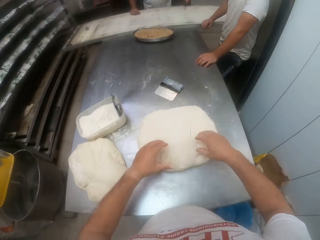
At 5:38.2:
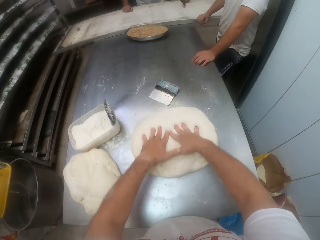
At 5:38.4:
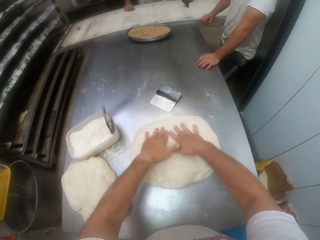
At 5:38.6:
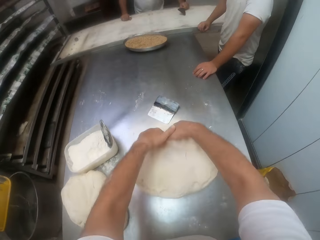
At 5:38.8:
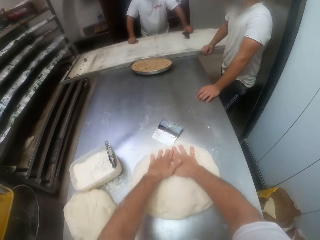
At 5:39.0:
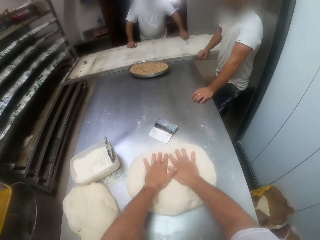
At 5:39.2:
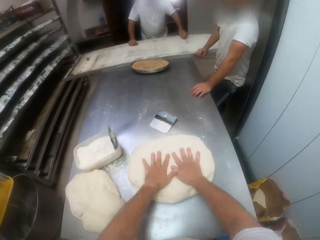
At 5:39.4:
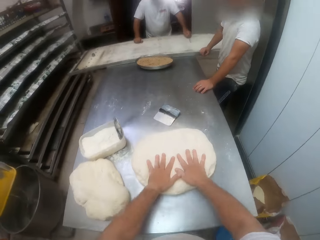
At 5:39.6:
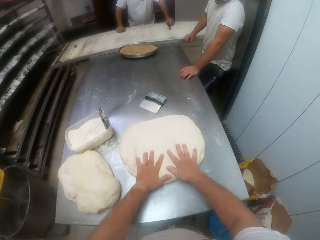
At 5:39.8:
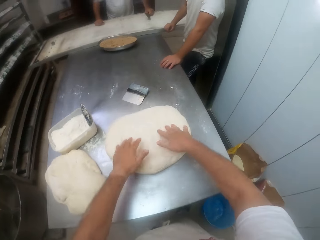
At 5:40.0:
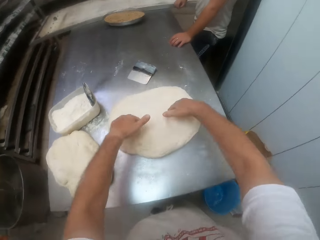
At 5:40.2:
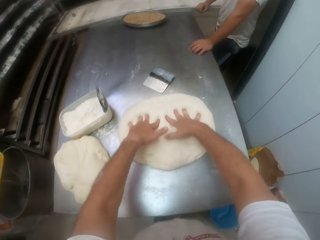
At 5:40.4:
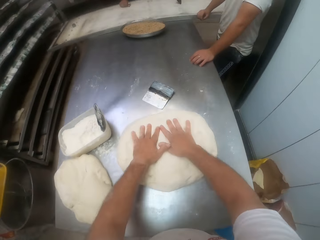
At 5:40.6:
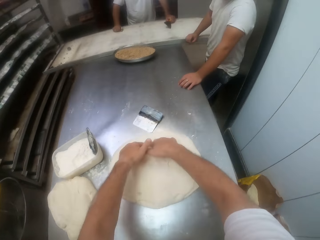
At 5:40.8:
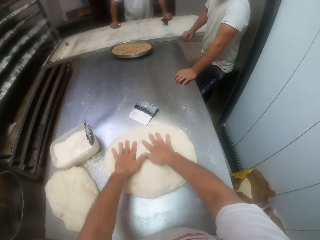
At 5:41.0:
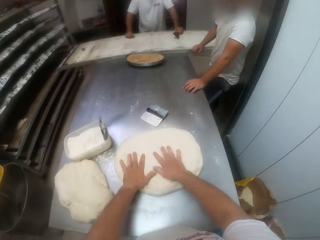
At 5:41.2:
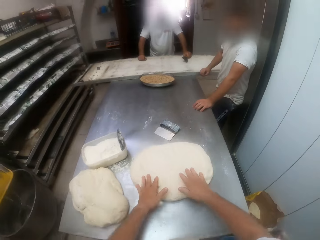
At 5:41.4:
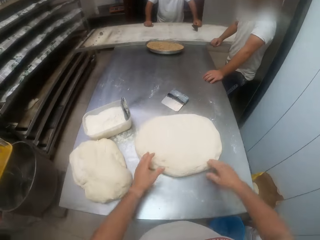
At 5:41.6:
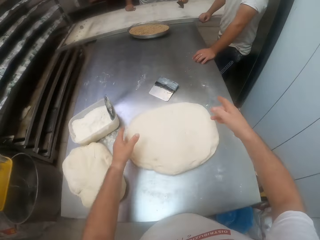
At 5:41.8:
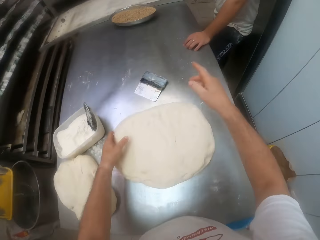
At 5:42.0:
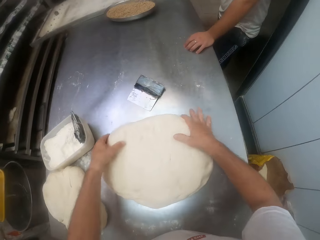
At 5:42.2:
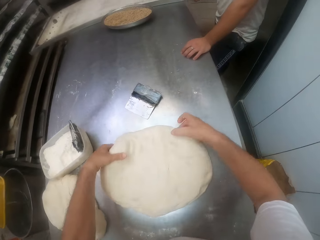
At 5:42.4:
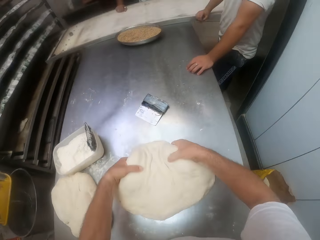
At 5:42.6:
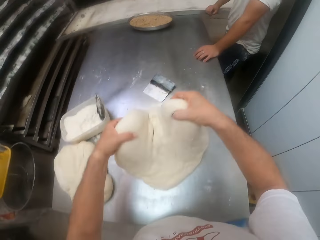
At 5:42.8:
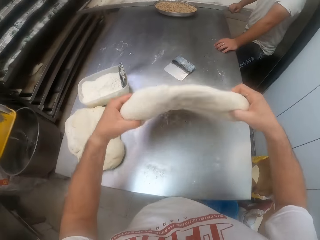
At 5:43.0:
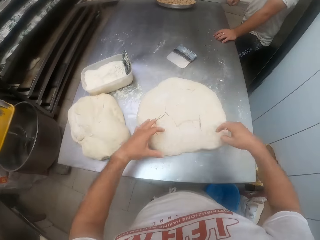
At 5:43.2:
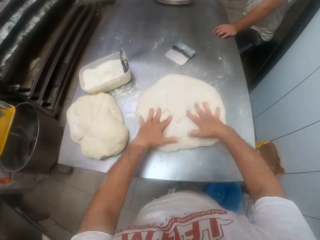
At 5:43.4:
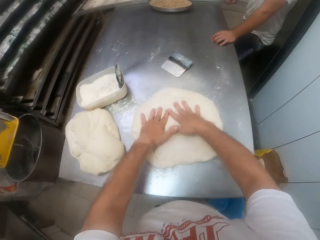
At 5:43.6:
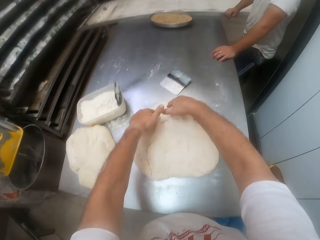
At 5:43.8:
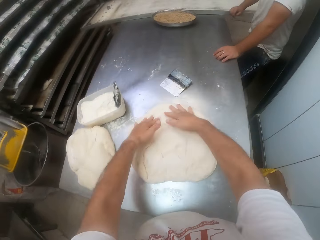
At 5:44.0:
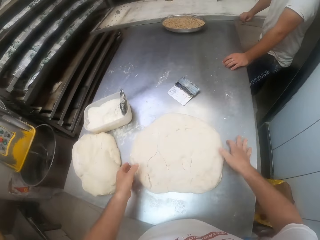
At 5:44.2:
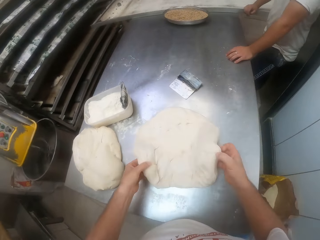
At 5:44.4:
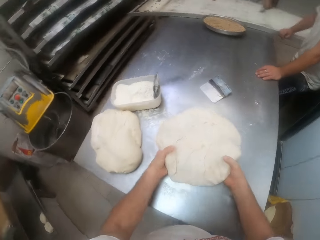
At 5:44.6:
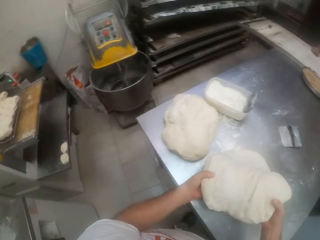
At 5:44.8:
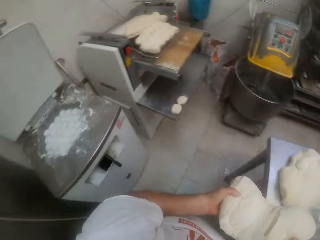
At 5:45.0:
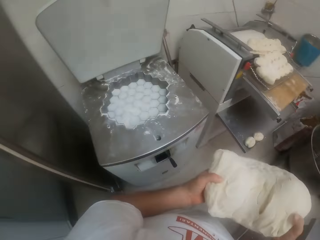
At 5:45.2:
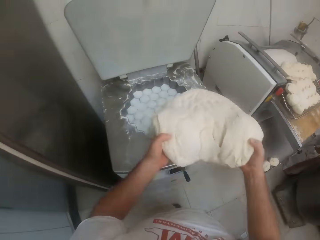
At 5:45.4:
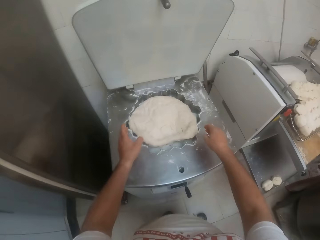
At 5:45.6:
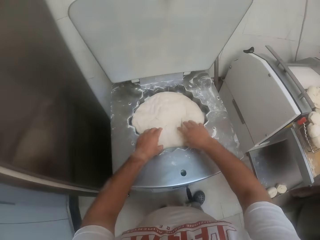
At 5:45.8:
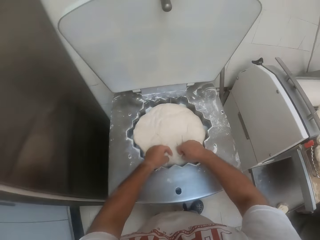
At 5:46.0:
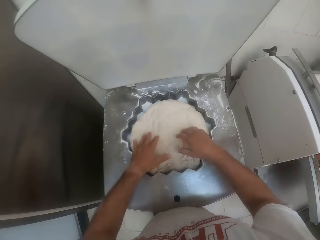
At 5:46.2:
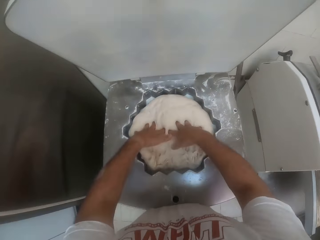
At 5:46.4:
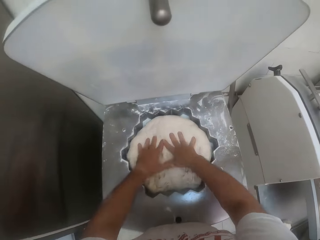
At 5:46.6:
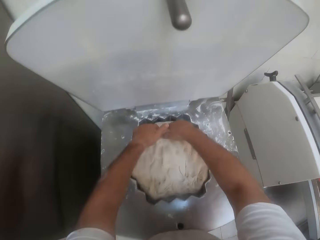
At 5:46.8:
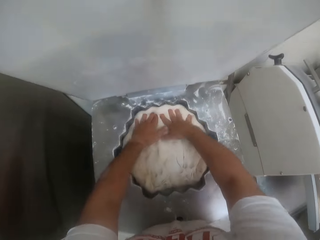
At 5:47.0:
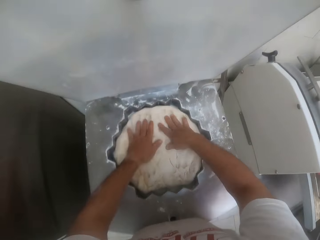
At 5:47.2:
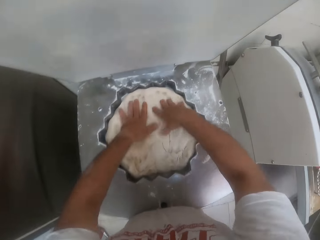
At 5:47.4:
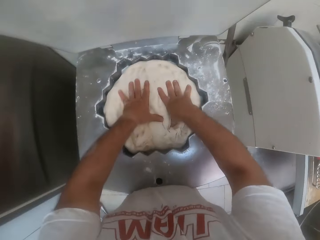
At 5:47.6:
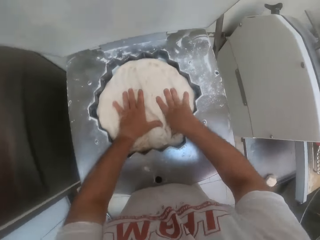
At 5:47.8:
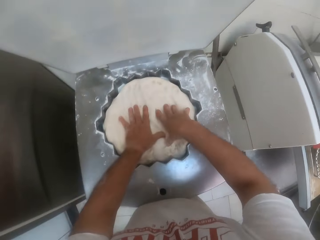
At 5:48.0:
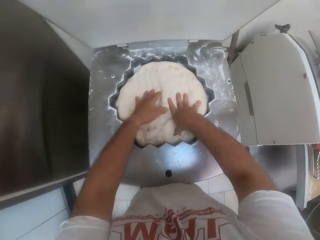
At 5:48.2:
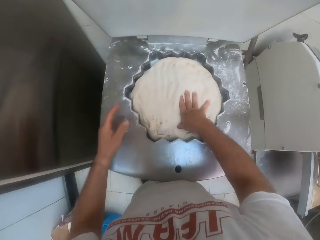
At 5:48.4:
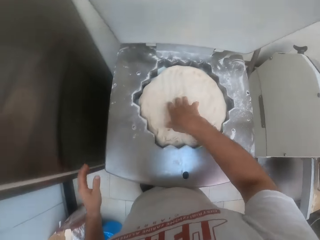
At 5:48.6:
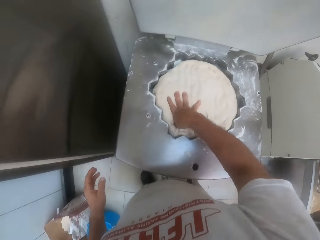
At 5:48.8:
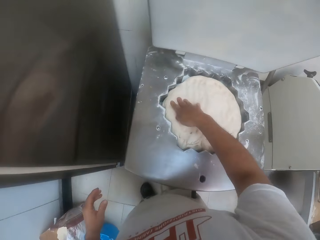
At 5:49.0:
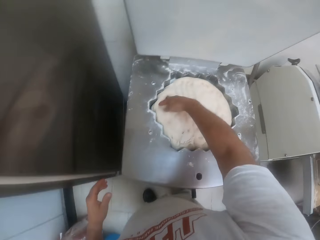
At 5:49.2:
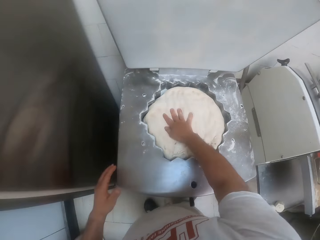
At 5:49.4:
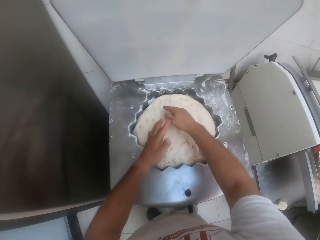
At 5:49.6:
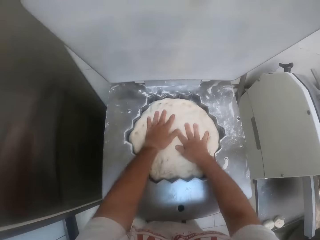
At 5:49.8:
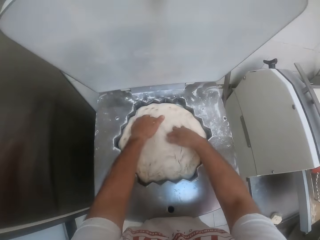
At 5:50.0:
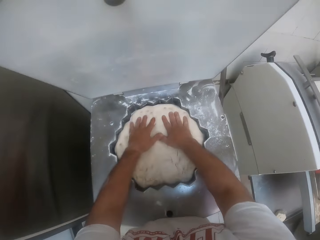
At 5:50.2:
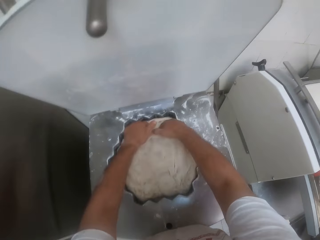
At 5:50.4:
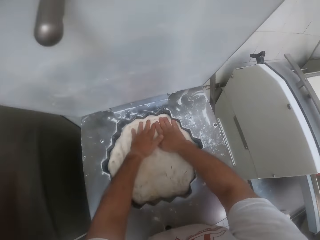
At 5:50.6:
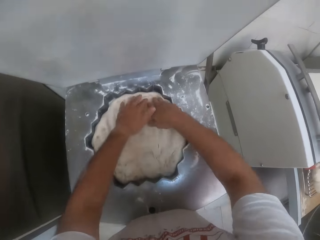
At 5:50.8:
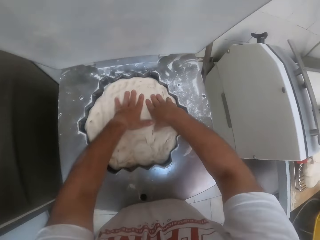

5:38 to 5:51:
The camera wearer turns the dough. He straightens the dough. He transfers the dough onto the dough divider with both hands. He kneads the dough in the dough divider with both hands. He straightens the dough.

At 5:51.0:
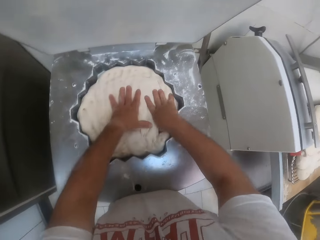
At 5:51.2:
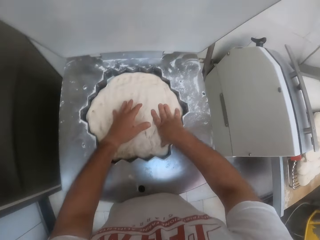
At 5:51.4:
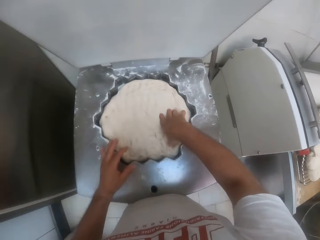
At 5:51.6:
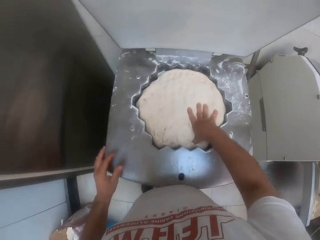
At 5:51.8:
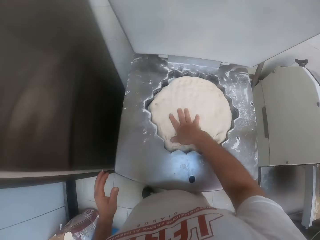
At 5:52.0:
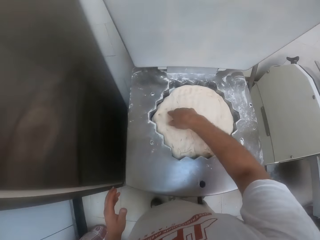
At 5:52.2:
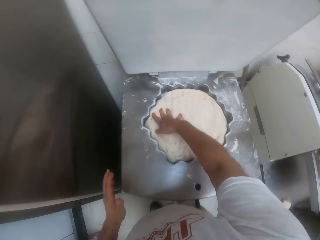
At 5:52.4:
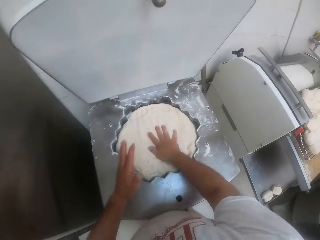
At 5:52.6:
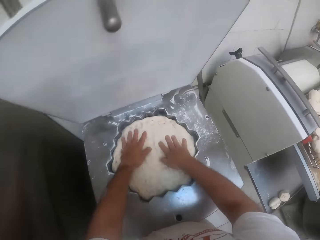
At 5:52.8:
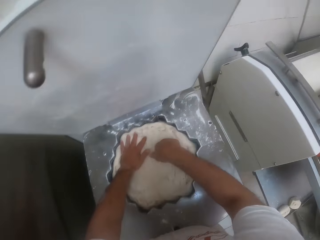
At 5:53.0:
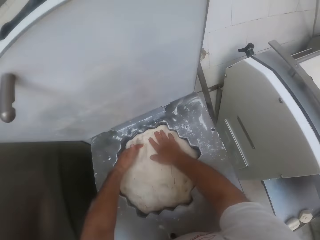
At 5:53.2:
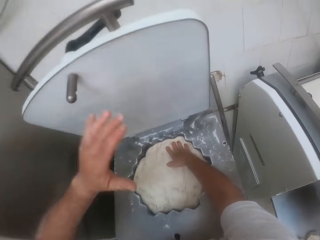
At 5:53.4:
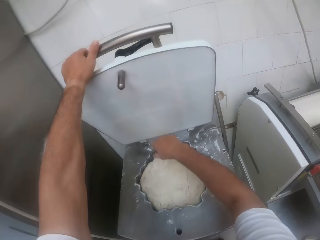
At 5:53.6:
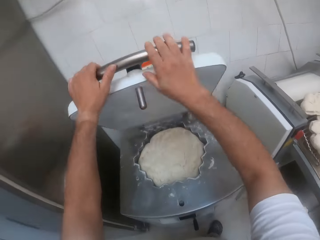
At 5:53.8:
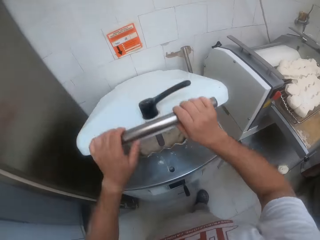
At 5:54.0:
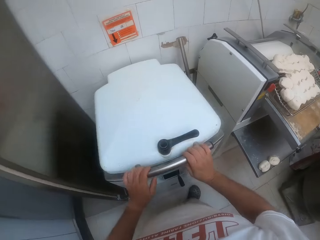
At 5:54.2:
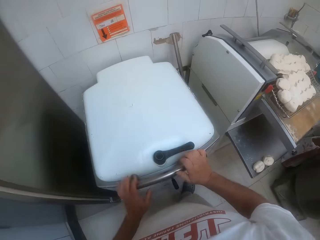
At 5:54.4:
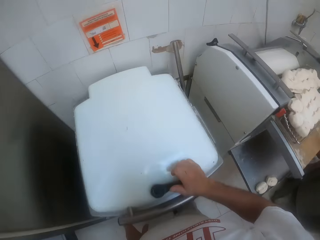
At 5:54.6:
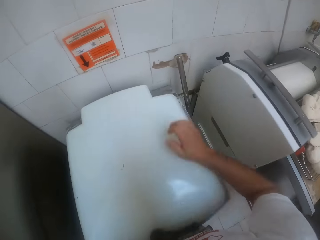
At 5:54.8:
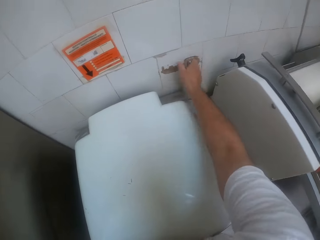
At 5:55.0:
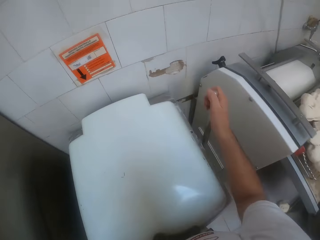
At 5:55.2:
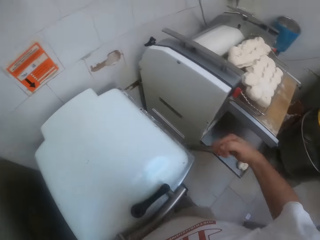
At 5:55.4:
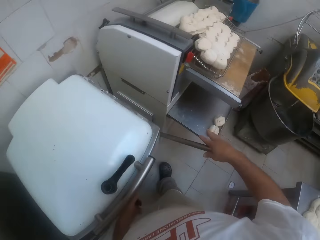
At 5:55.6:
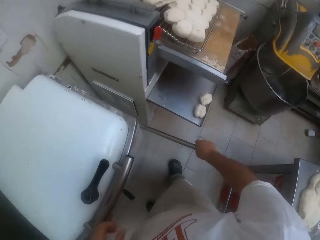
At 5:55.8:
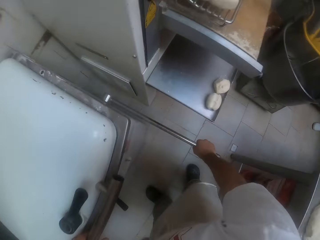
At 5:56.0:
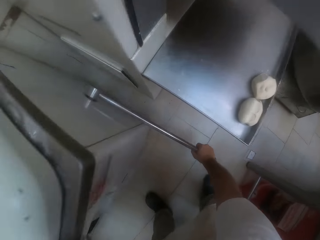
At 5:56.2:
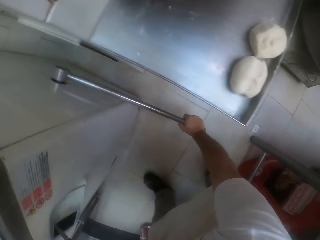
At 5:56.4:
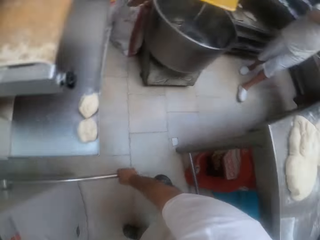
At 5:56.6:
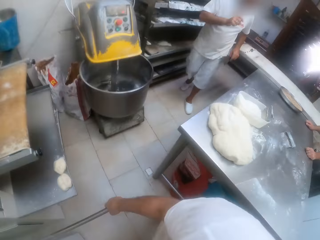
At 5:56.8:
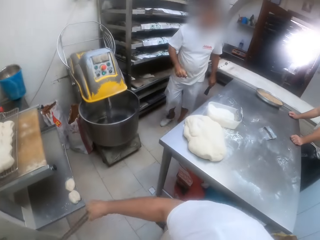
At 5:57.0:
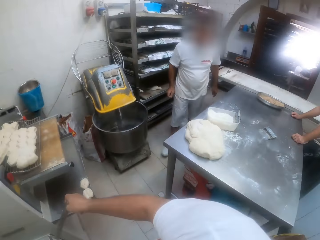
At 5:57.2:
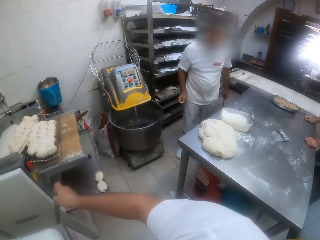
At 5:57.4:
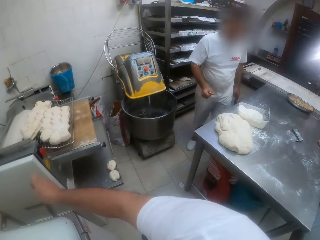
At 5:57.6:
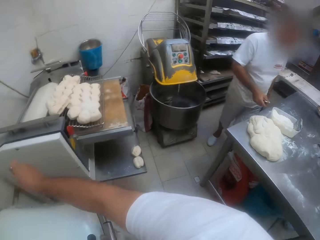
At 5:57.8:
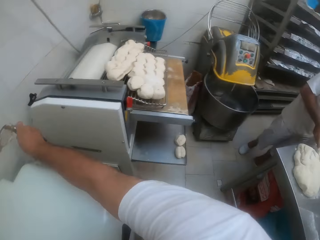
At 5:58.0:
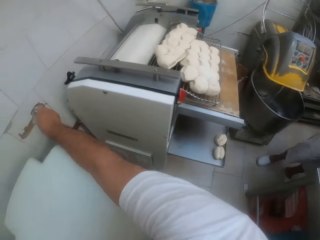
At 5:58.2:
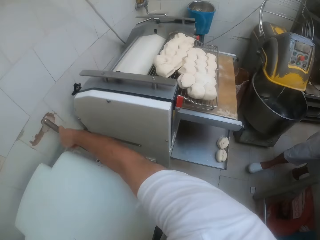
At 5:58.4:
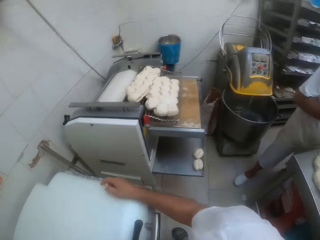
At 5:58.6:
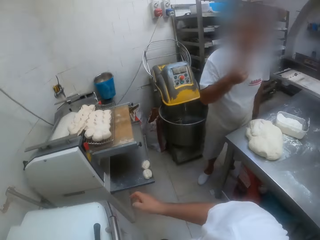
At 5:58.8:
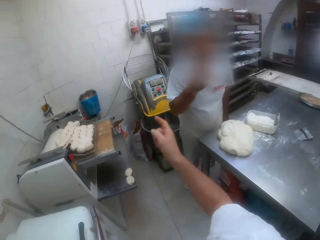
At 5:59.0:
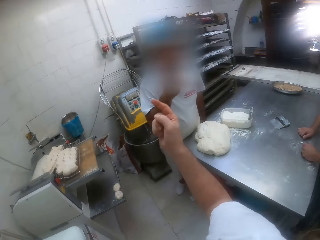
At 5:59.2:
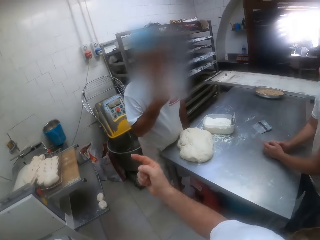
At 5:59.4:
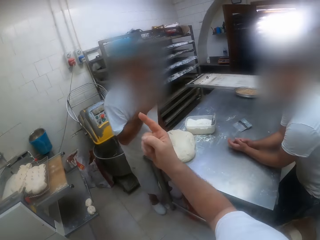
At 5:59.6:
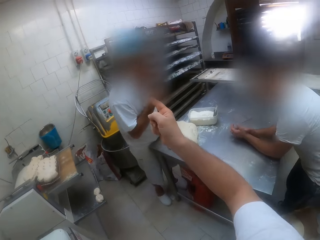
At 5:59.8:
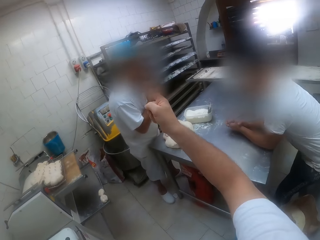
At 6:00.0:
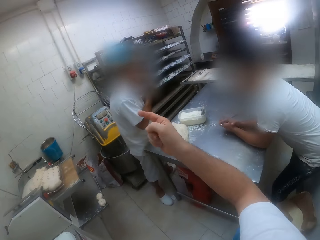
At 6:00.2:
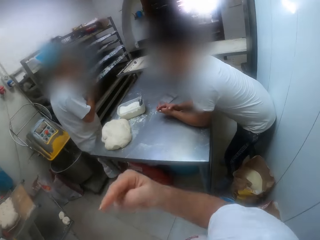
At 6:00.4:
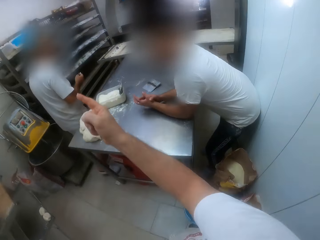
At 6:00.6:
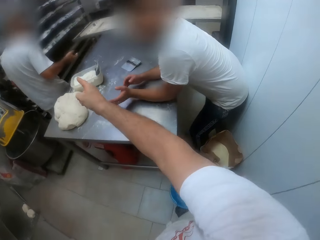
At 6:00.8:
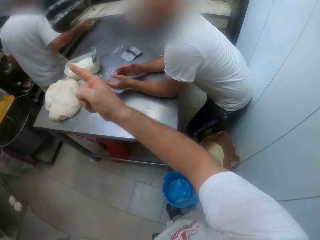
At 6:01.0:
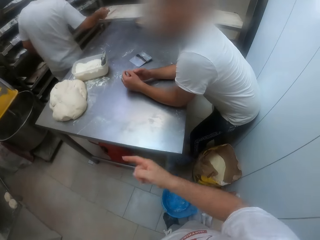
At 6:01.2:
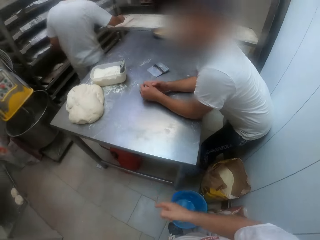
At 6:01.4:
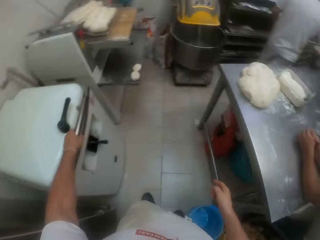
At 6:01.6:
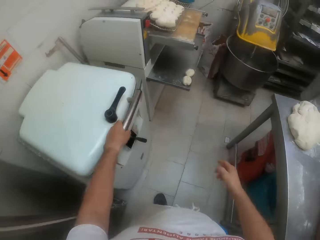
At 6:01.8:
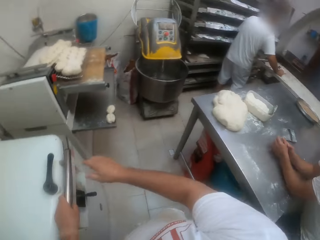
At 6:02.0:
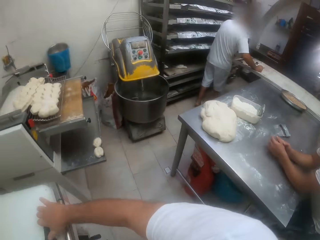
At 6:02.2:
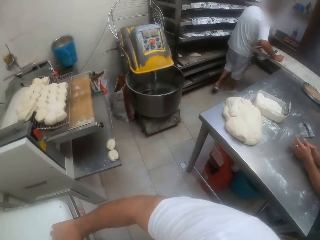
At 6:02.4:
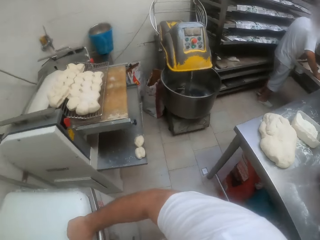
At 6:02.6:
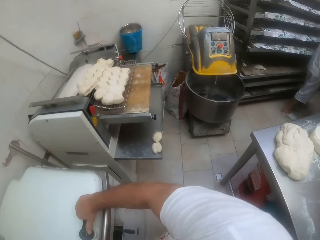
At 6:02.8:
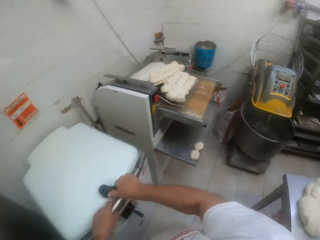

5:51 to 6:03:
The camera wearer closes the dough divider with both hands. He operates the start lever with his right hand. He presses the dough. A man walks. The camera wearer interacts with a man. Another man bends on the table. The first man walks. The camera wearer opens the dough divider with both hands.
